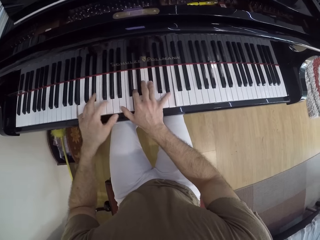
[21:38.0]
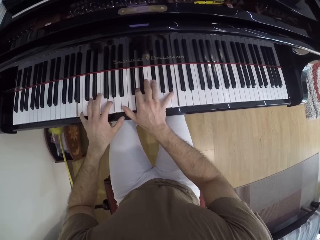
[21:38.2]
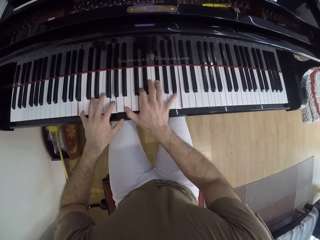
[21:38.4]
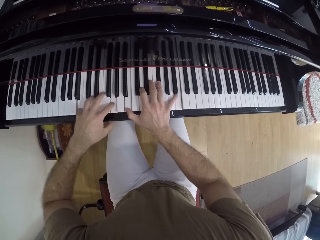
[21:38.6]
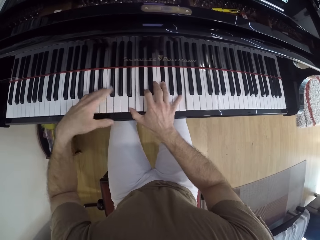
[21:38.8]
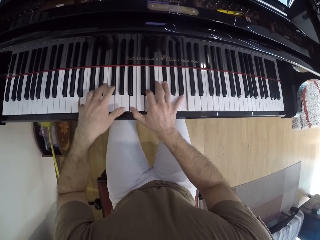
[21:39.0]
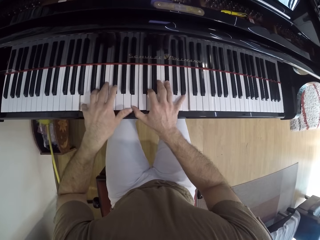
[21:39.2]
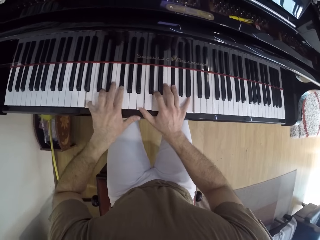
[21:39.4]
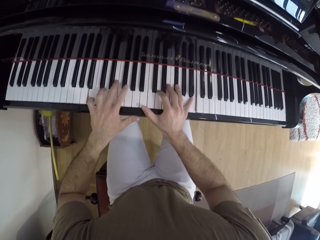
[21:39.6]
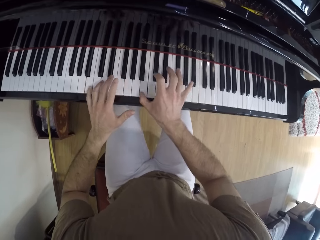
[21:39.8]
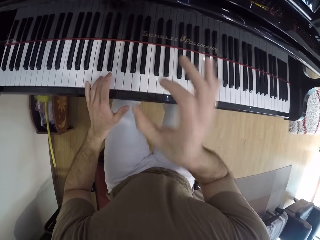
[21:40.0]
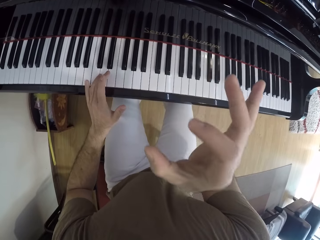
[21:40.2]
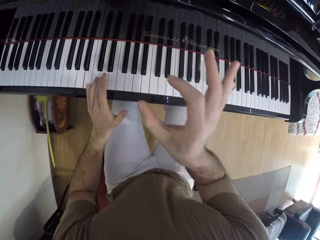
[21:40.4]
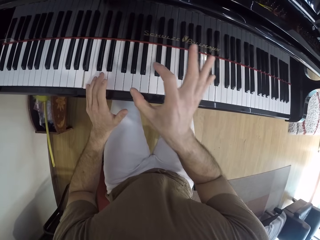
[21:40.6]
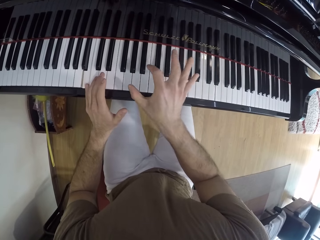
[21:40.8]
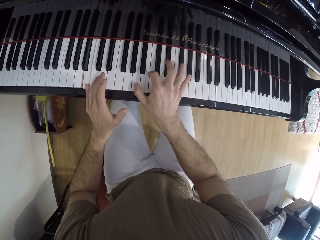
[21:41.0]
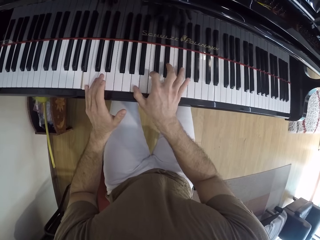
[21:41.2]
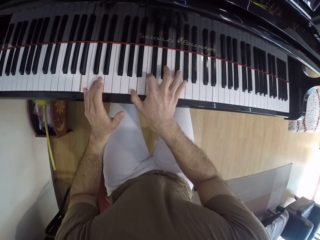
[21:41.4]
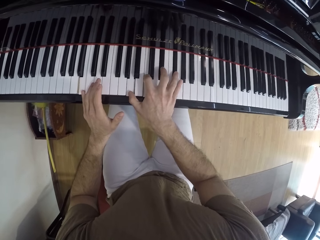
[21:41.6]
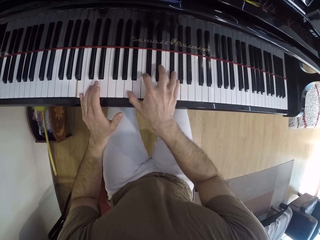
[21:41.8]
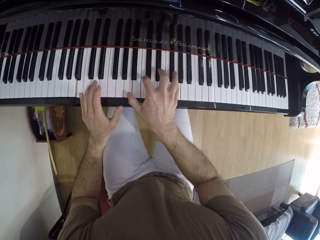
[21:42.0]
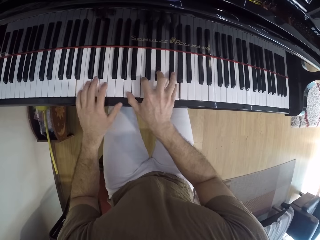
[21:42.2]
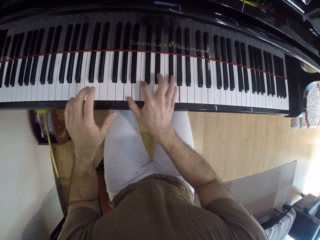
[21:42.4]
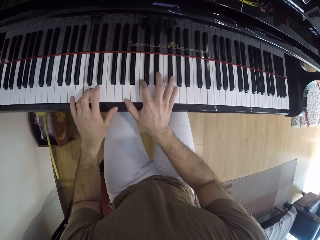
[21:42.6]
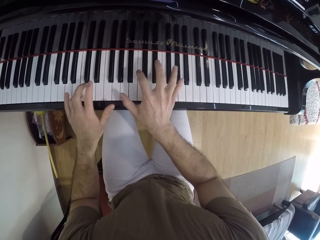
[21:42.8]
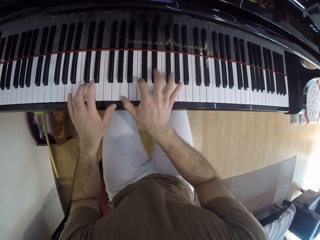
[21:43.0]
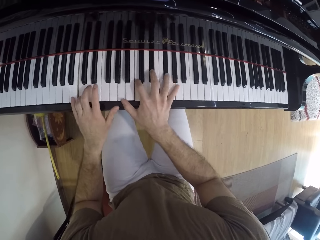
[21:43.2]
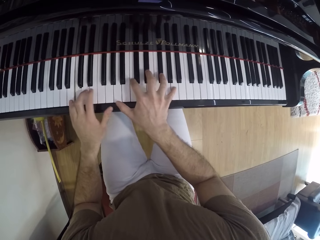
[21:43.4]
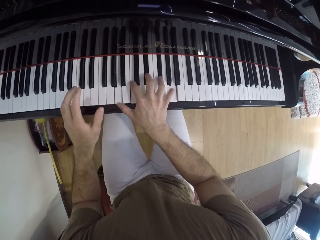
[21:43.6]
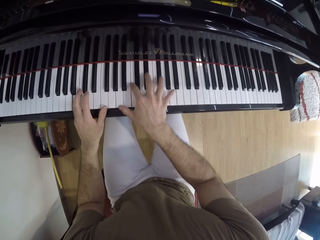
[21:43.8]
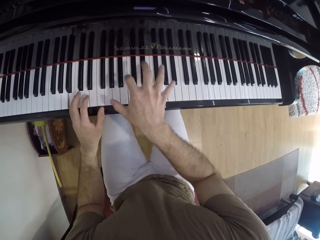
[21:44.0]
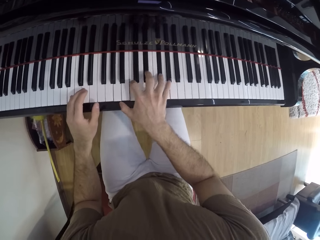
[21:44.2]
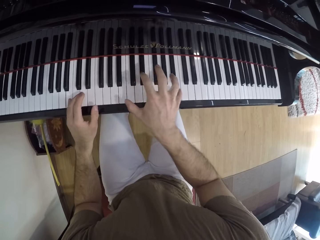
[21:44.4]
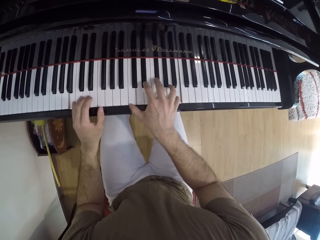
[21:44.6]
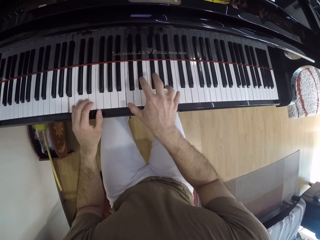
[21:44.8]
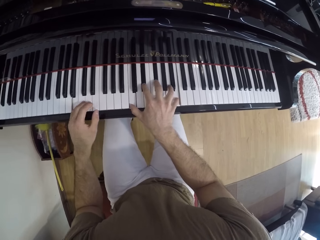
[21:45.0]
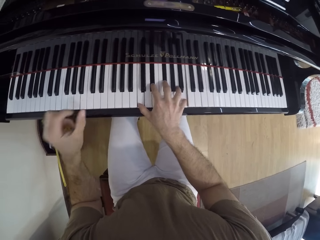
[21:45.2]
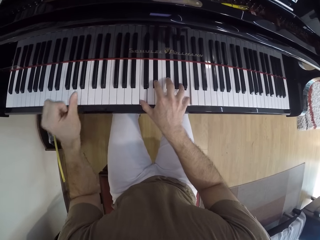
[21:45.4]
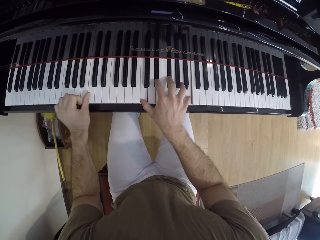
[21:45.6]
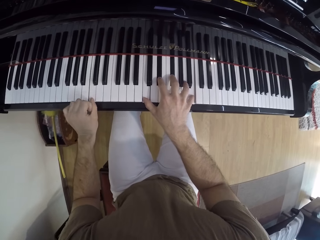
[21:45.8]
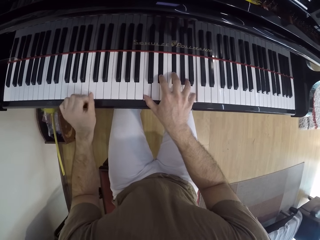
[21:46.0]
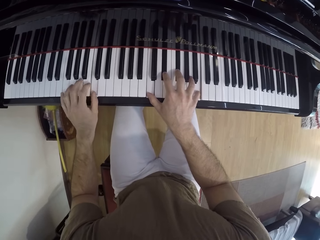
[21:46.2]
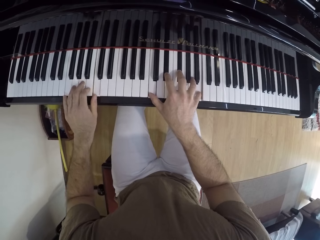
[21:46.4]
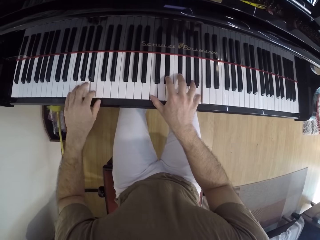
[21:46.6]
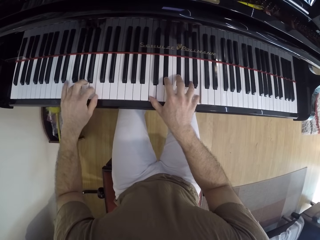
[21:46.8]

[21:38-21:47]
The camera wearer removes his right hand from the piano keys. He plays the piano with his hands.

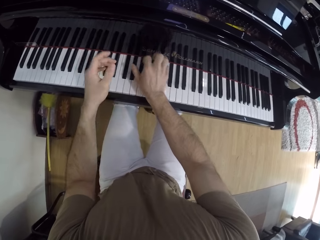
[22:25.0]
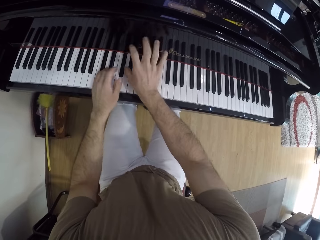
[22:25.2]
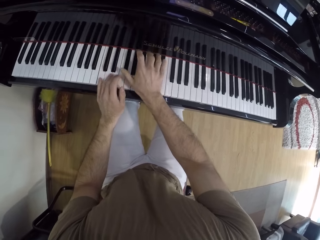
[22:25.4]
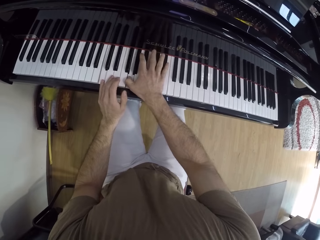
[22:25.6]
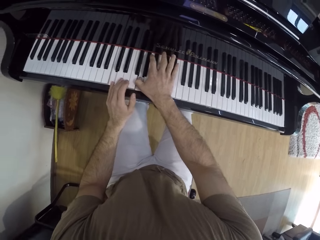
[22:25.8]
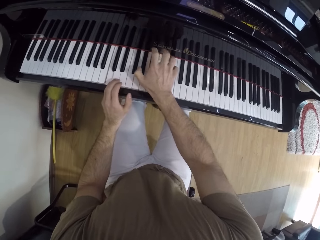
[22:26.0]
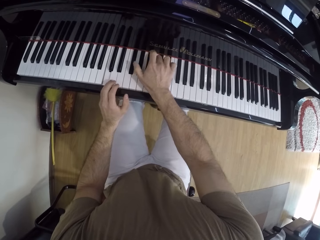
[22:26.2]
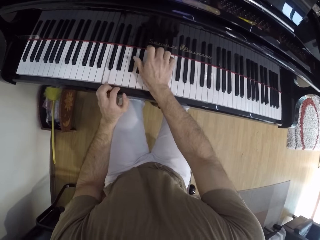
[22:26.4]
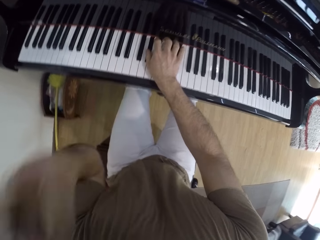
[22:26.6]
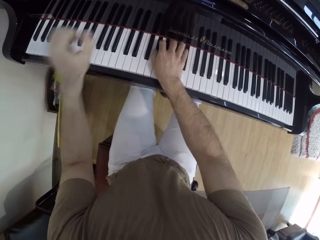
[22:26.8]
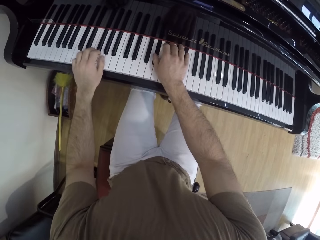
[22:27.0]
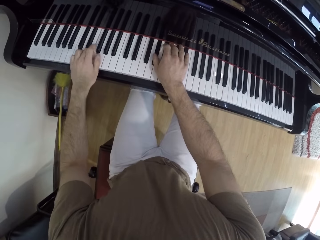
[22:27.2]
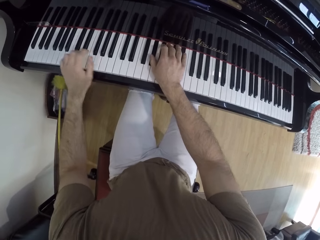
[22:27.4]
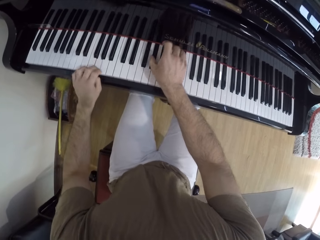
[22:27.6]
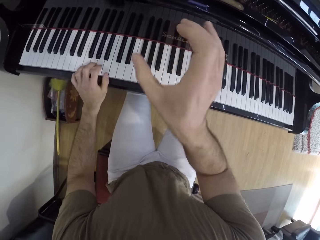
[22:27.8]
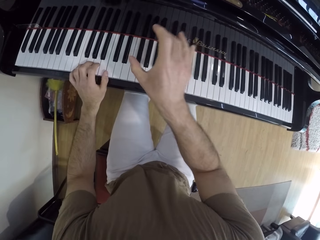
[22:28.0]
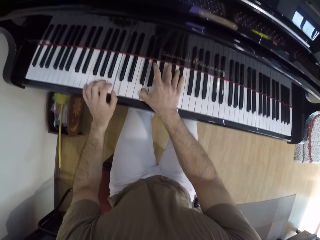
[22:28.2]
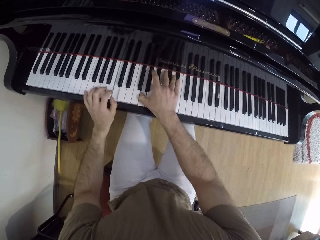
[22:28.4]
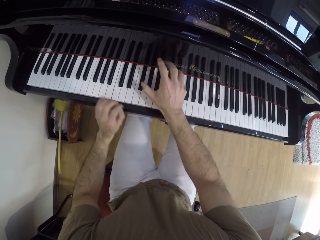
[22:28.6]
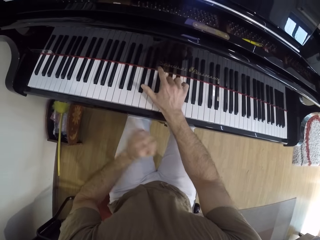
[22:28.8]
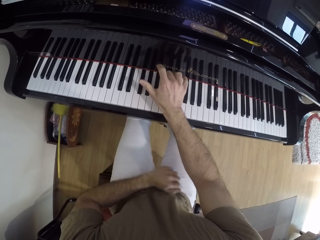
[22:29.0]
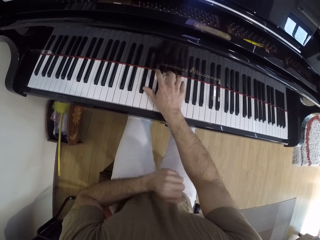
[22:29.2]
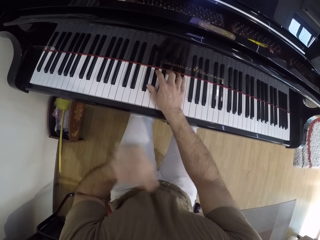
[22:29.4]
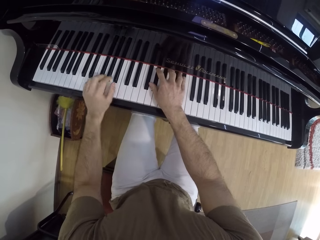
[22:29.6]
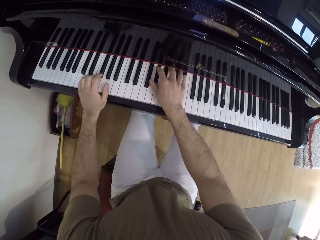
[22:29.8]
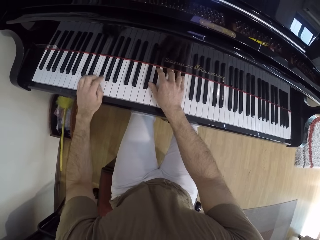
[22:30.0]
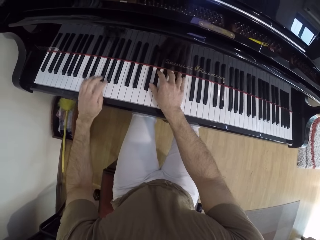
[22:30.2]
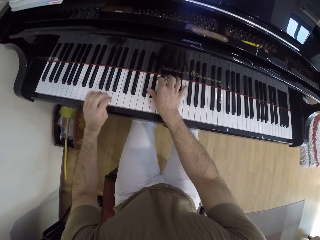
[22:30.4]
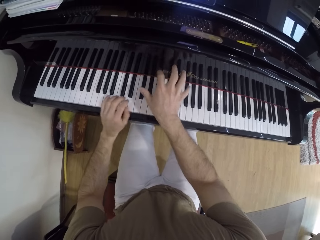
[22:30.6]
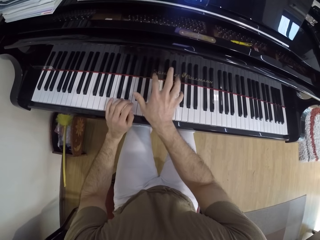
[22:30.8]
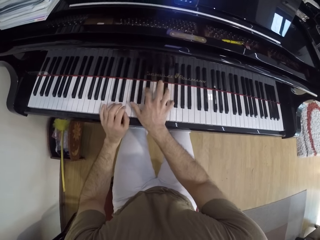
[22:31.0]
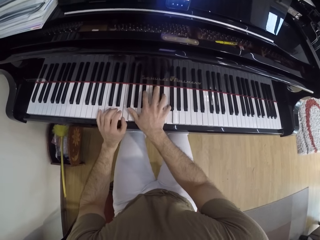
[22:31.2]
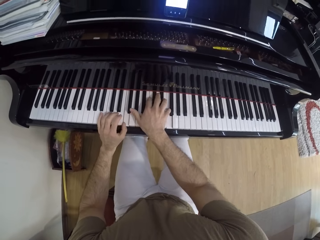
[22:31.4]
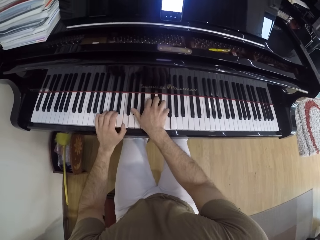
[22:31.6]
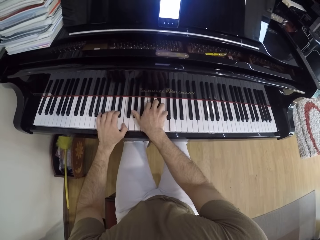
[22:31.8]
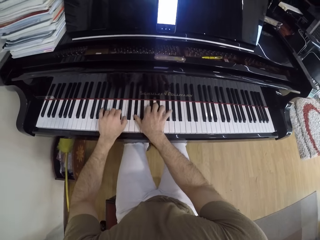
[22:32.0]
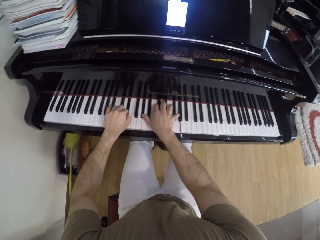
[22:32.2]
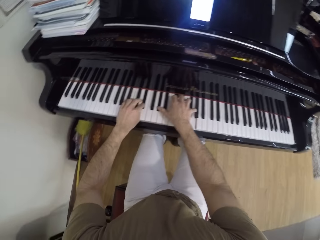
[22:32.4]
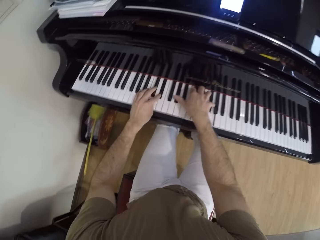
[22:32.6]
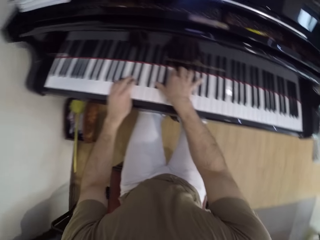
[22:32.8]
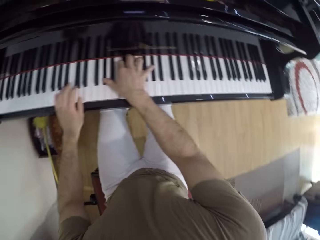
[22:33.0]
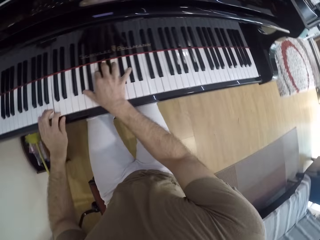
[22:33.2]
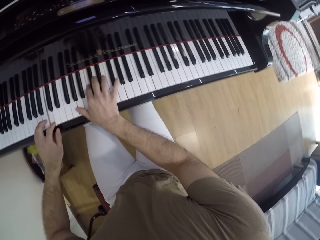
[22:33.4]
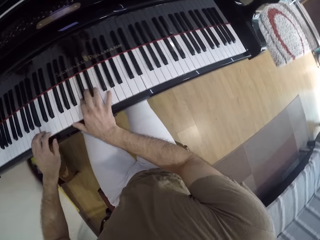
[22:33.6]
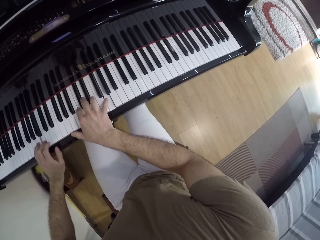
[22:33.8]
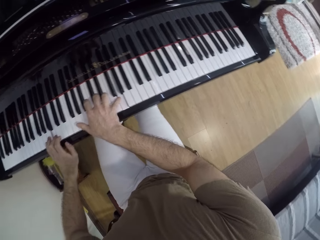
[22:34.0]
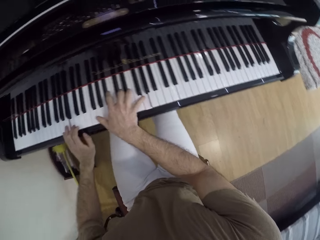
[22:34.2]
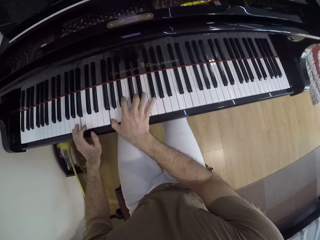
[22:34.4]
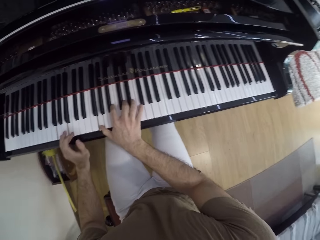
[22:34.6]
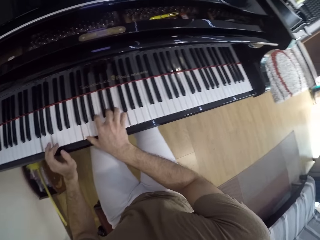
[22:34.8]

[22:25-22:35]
The camera wearer removes his left hand from the piano keys. He plays the piano with his hands. He removes his right hand from the piano keys. He plays the piano with his hands. He removes his left hand from the piano keys. He plays the piano with his hands.

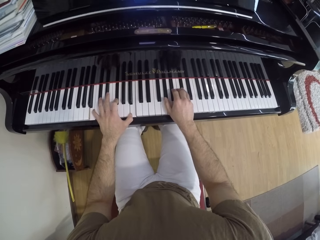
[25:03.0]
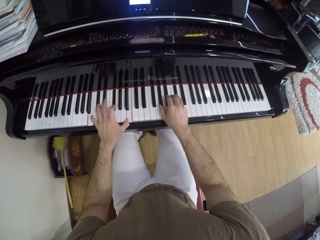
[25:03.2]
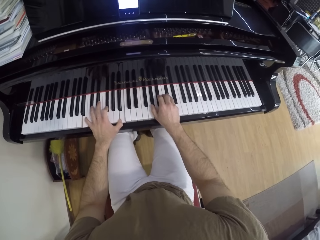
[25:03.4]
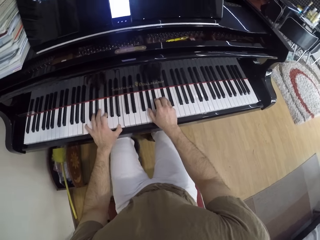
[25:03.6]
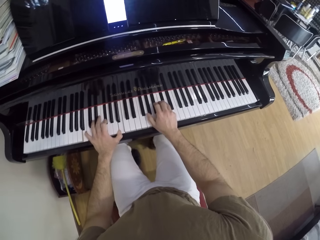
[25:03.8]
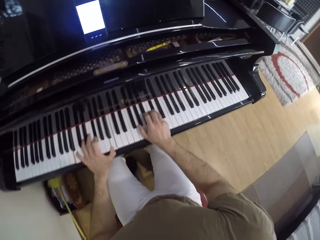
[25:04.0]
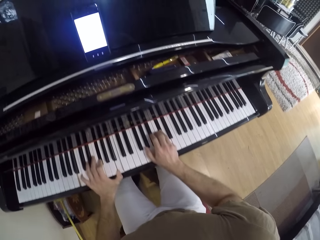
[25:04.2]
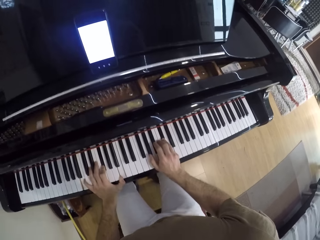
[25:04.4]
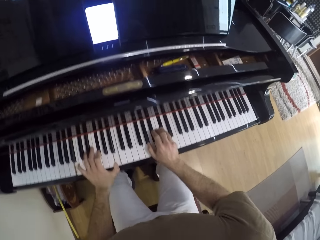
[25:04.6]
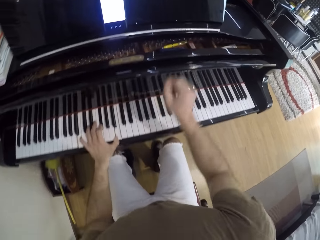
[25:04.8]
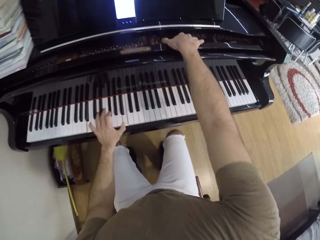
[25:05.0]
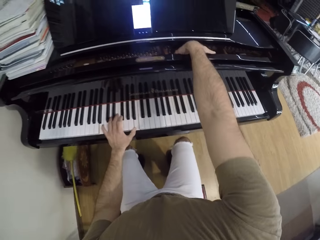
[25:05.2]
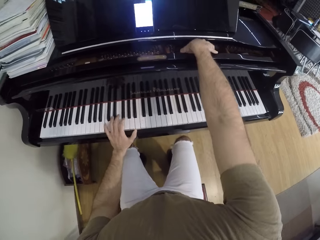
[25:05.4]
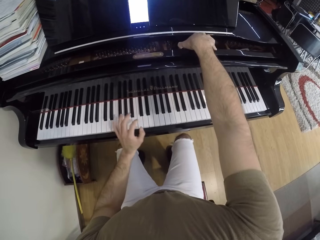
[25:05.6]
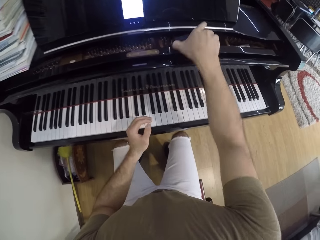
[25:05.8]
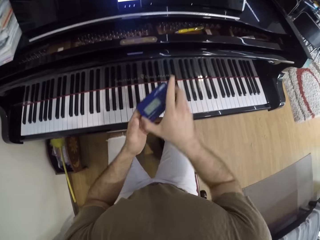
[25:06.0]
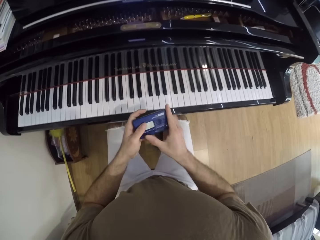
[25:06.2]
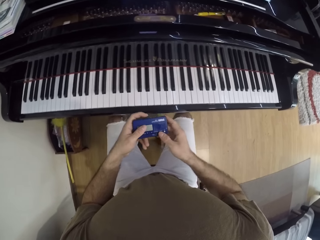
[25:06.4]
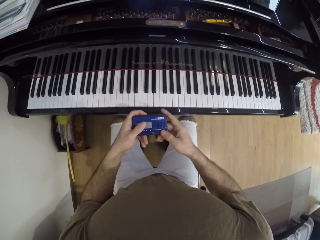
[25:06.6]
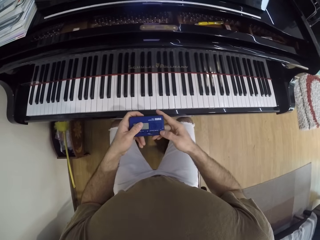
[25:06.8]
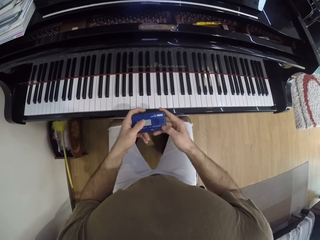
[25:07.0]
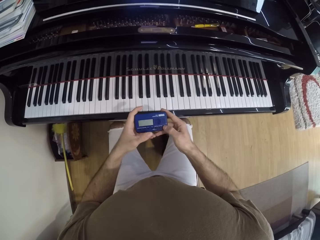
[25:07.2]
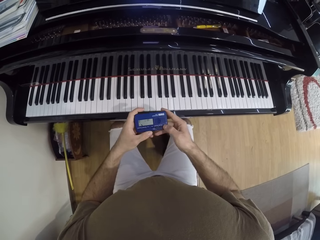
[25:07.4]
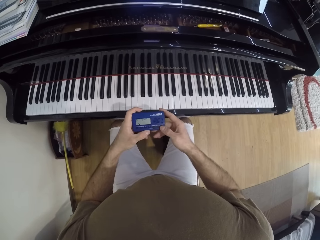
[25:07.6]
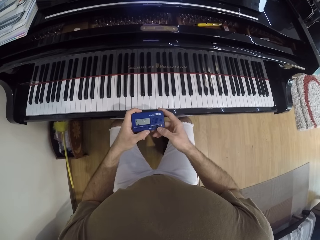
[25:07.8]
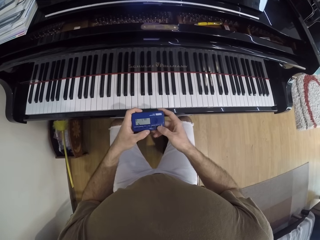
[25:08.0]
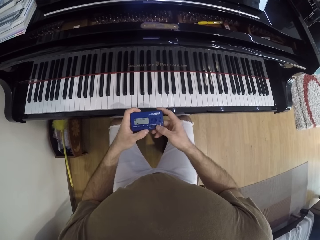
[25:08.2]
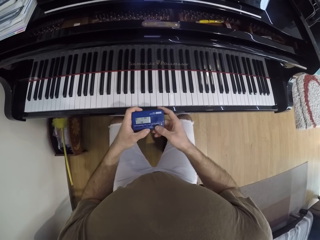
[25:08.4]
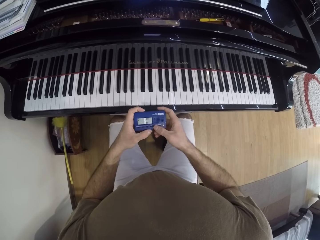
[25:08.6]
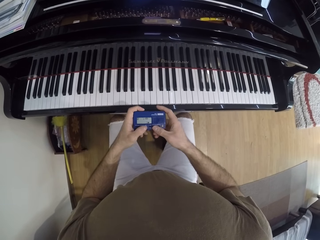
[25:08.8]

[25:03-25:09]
The camera wearer picks up a korg console from the piano with his right hand. He operates the korg console with both hands. He presses something.
